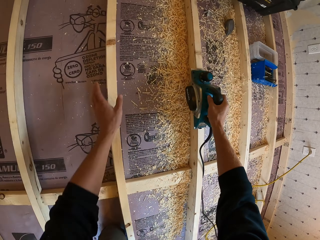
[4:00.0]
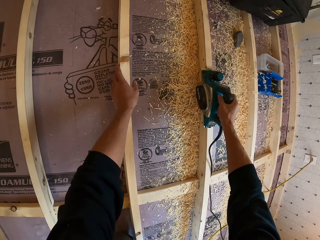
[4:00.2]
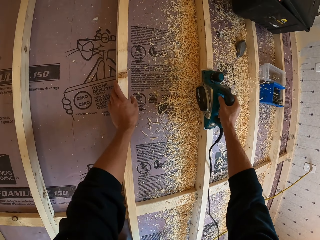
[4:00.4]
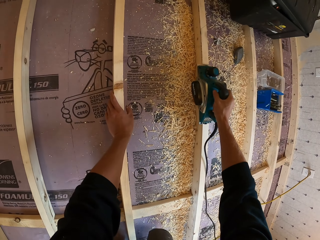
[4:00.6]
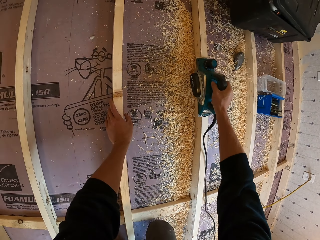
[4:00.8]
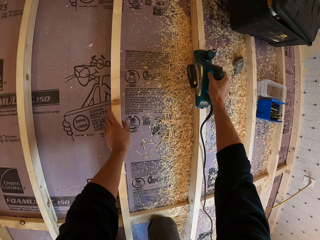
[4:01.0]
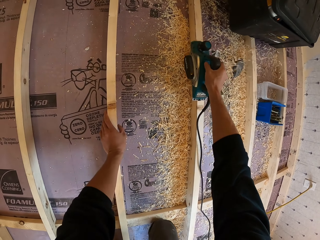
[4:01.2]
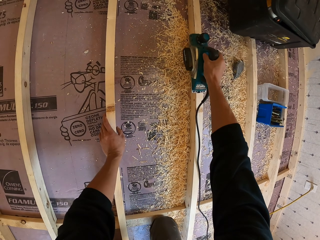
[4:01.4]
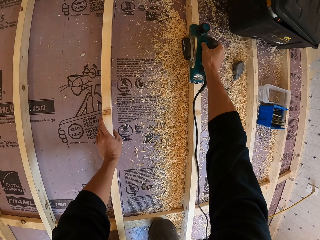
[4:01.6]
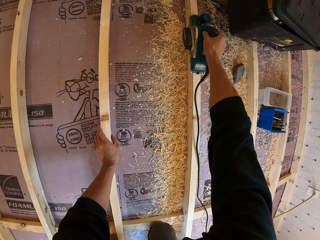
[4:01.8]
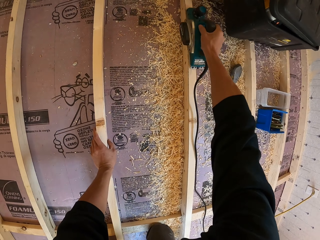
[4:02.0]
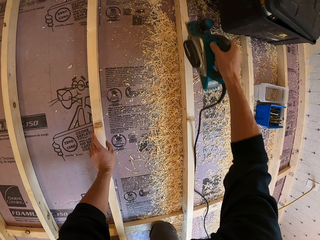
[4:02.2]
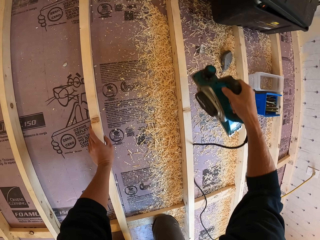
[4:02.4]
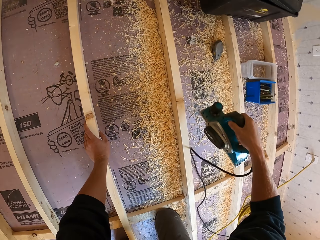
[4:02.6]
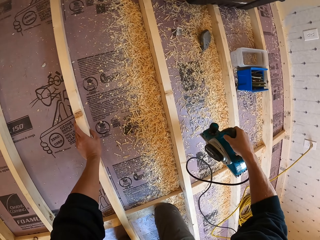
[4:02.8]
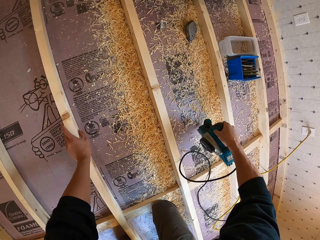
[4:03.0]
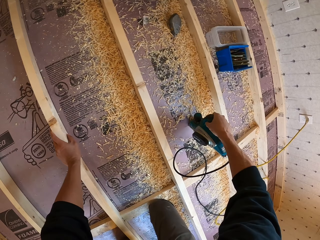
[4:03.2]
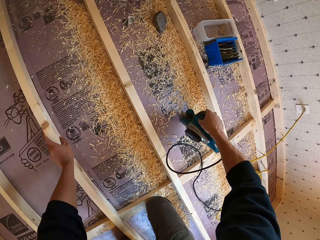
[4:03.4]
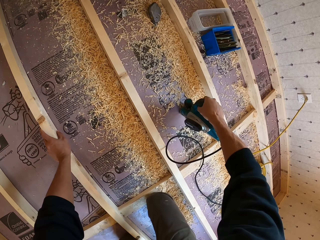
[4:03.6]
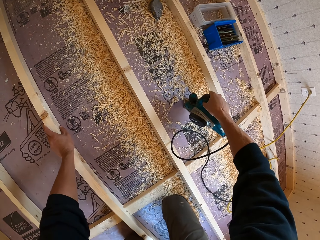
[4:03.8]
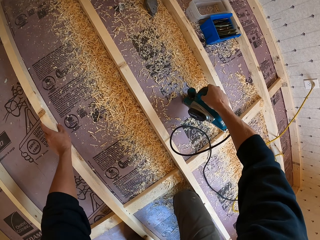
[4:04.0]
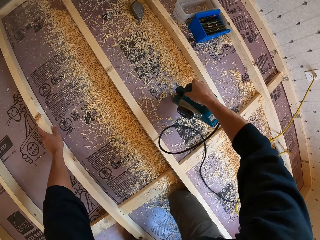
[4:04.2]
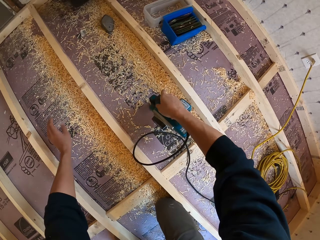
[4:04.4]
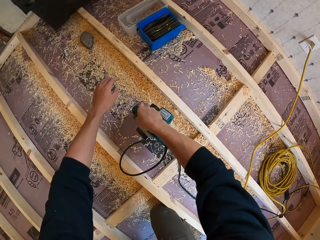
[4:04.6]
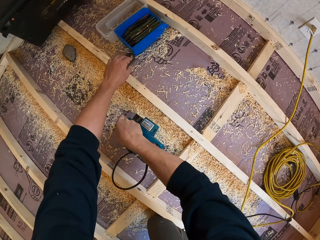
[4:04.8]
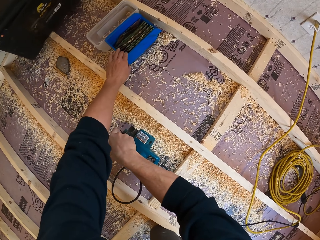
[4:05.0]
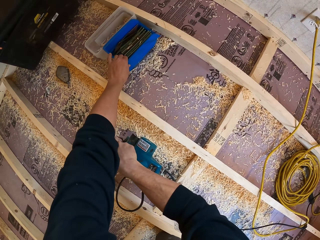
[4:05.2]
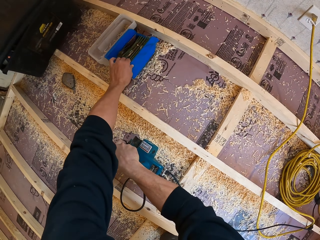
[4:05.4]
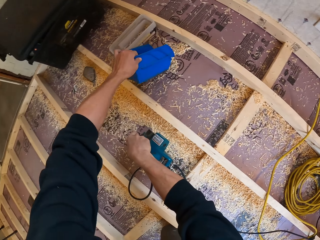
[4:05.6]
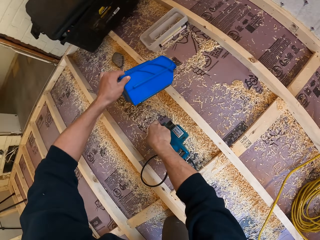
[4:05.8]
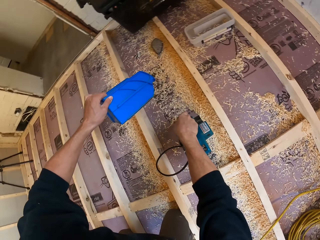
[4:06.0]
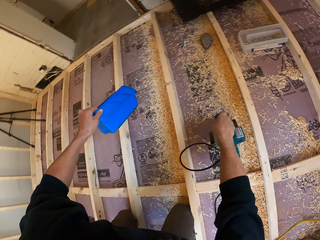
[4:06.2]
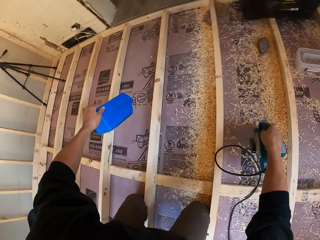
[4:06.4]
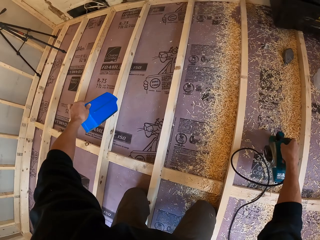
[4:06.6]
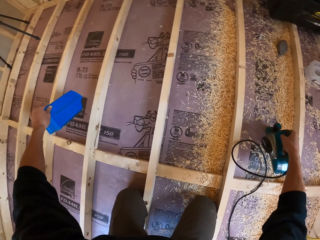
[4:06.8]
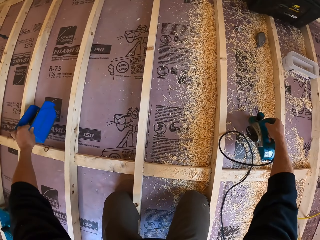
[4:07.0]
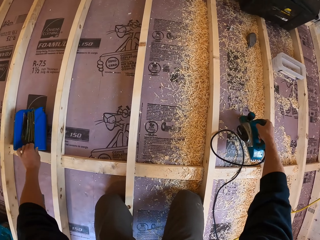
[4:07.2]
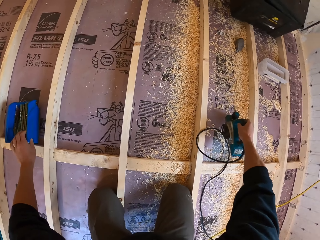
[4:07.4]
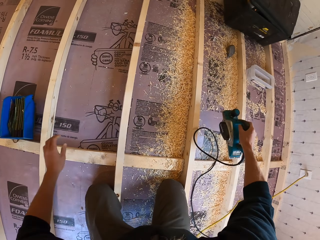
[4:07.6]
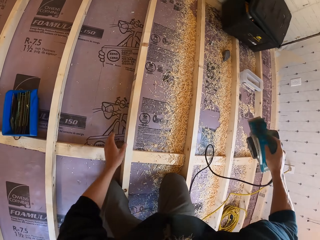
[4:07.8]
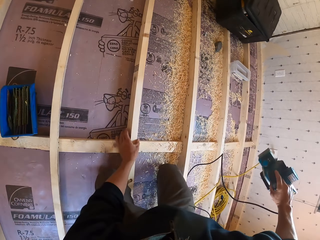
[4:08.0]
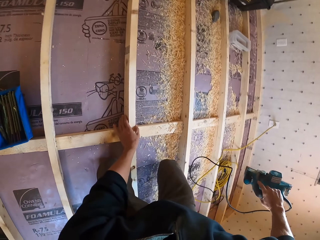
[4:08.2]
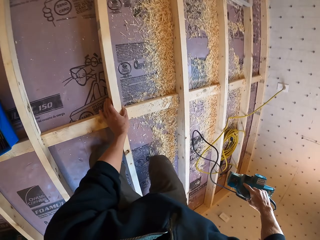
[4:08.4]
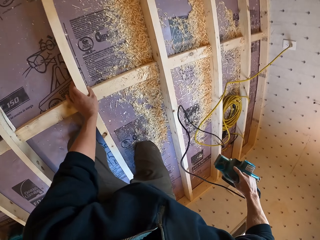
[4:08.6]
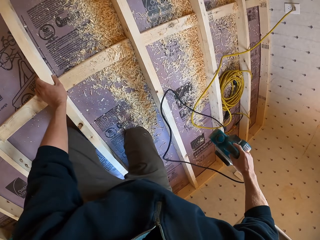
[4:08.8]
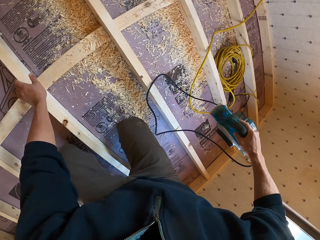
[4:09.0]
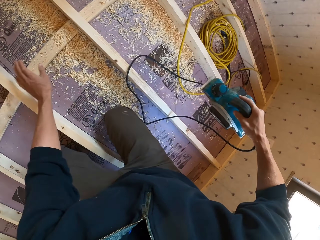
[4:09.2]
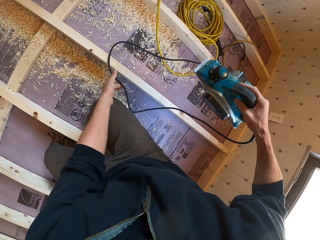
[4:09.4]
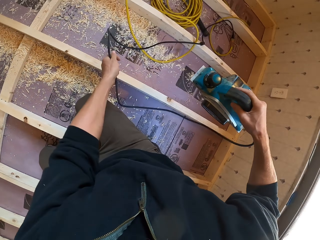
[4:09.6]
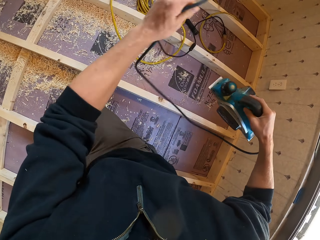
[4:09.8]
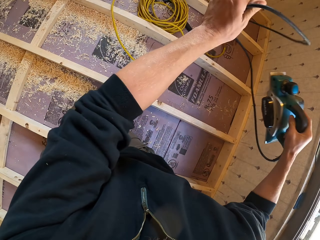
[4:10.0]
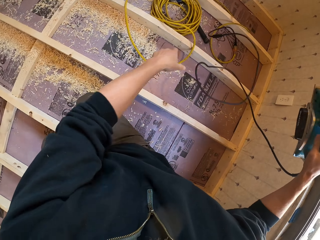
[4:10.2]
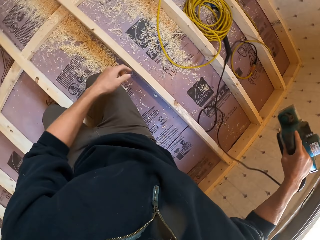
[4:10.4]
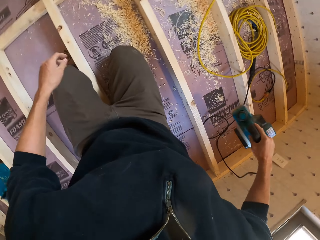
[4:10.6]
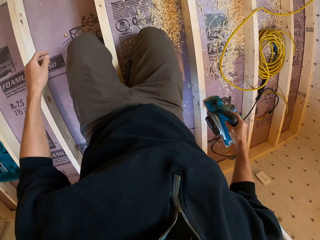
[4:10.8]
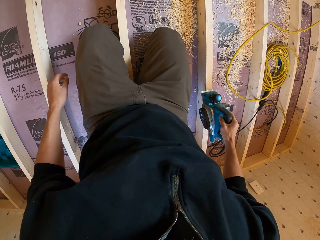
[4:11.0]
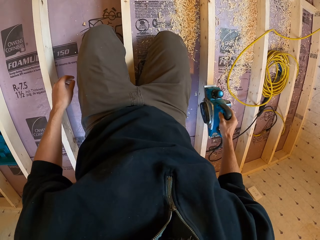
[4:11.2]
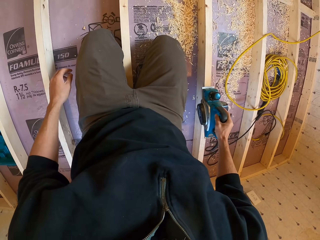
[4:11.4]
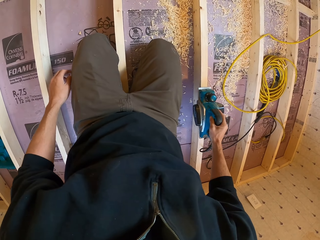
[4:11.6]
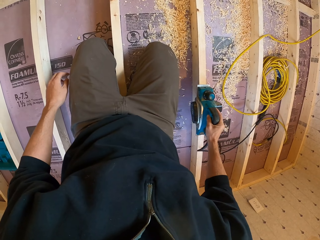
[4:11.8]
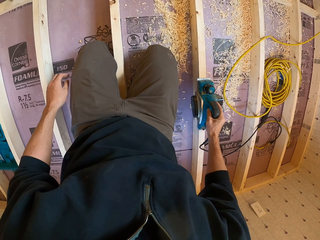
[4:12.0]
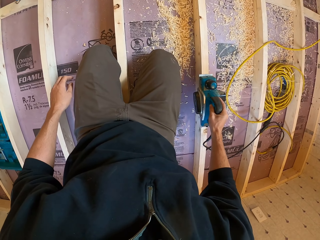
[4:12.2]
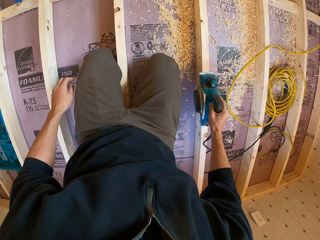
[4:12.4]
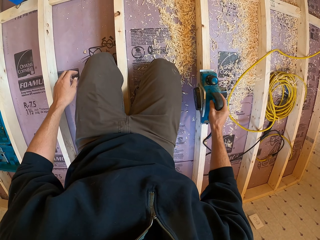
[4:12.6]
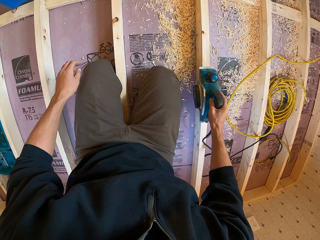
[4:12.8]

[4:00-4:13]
The camera wearer holds the wooden foundation. They smoothen the wood with an electric planer or wood cutter. They lift up the electric planer. They lean on the wood cutter. They place the electric planer on the floor. They take a tool box on the floor. They put the tool box on the floor. They lift up the electric planer. They throw the cable. They hold the wood cutter cable. They release the wood cutter cable. They smoothen the wood with the electric planer. They cut the wood.

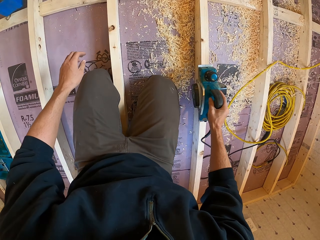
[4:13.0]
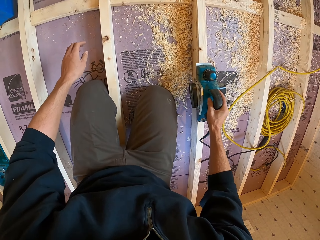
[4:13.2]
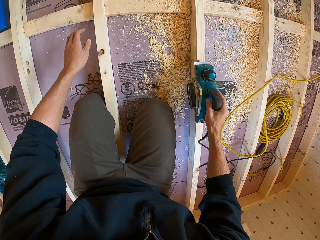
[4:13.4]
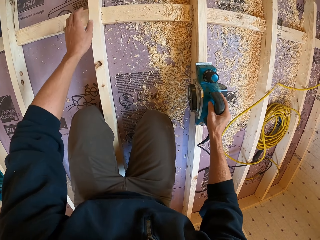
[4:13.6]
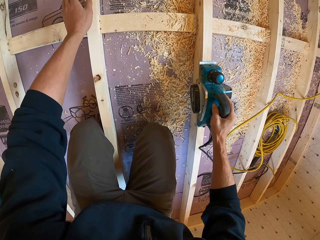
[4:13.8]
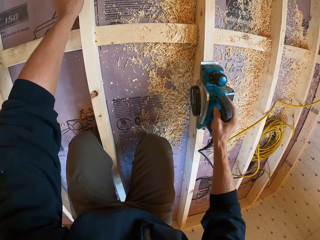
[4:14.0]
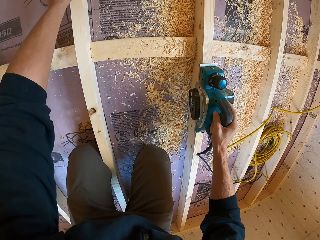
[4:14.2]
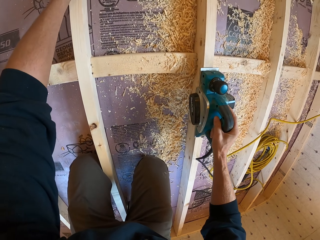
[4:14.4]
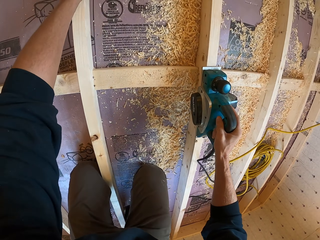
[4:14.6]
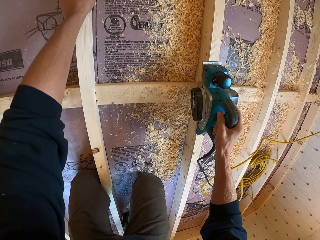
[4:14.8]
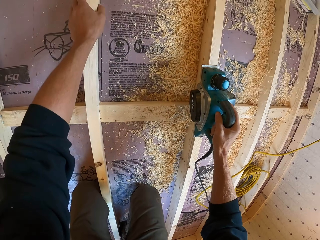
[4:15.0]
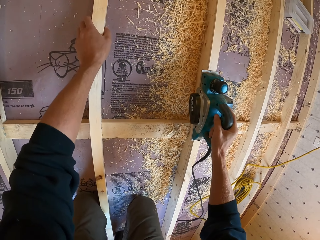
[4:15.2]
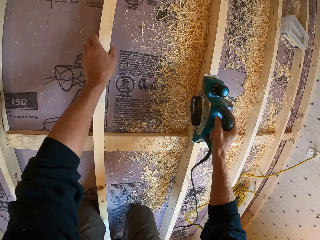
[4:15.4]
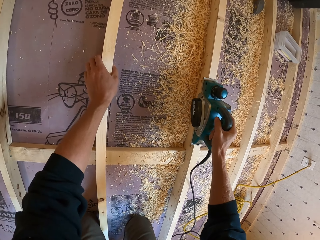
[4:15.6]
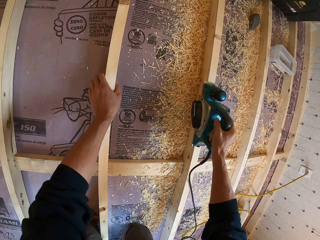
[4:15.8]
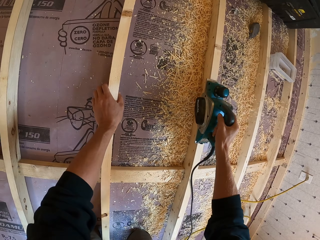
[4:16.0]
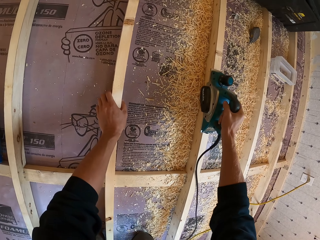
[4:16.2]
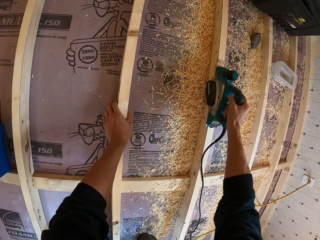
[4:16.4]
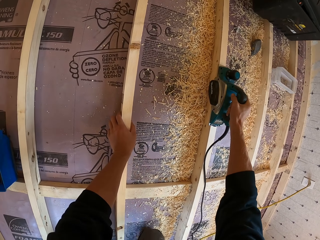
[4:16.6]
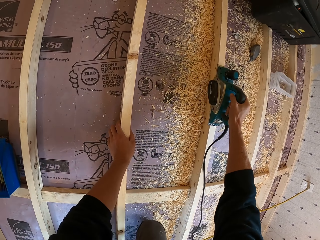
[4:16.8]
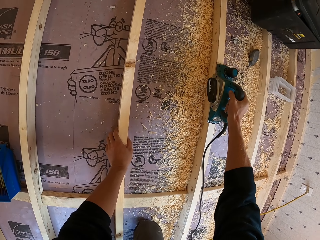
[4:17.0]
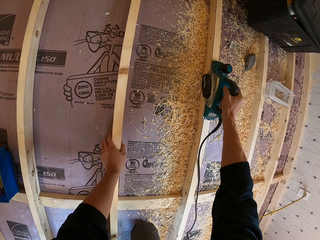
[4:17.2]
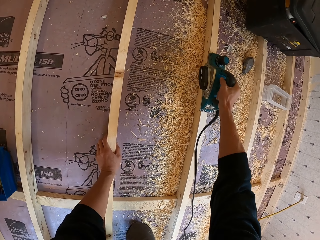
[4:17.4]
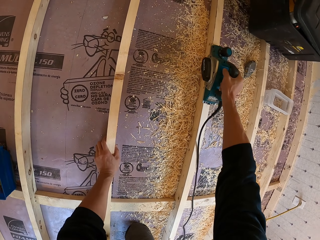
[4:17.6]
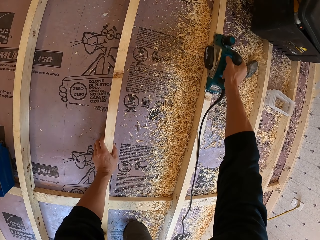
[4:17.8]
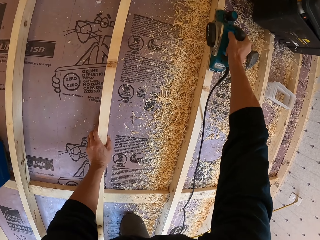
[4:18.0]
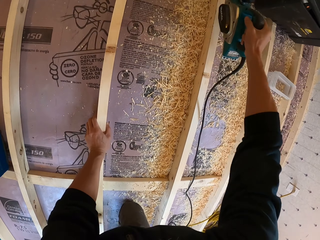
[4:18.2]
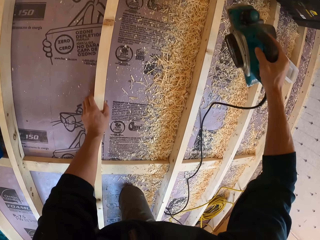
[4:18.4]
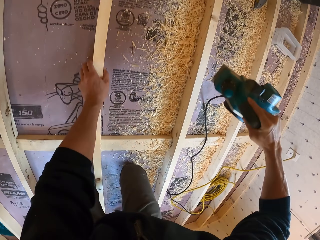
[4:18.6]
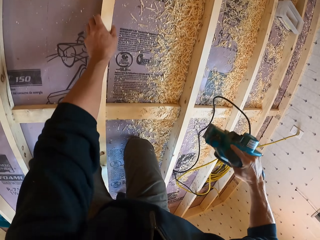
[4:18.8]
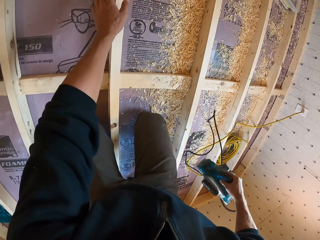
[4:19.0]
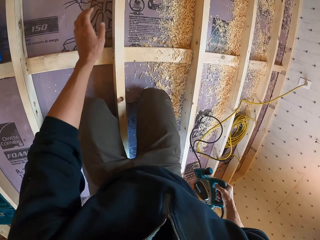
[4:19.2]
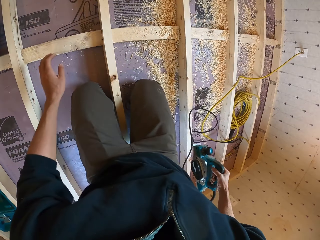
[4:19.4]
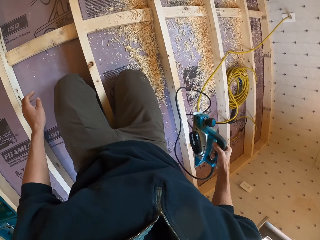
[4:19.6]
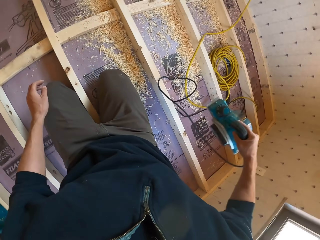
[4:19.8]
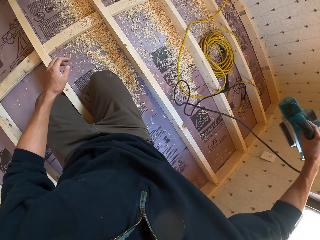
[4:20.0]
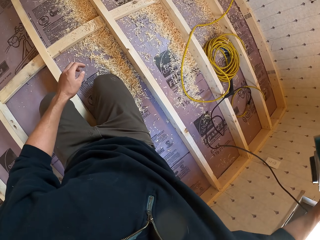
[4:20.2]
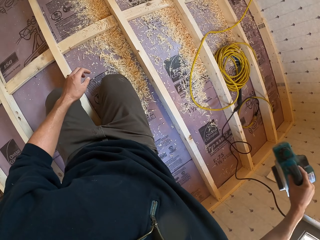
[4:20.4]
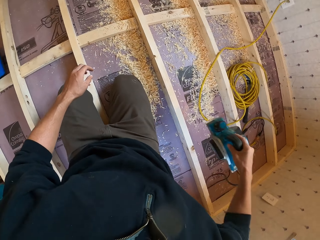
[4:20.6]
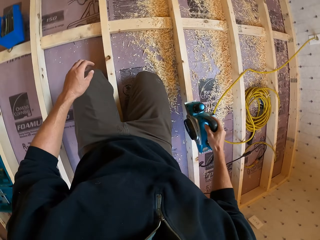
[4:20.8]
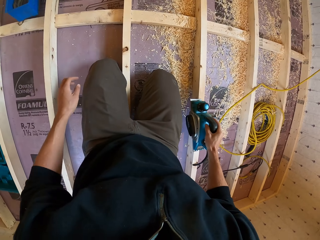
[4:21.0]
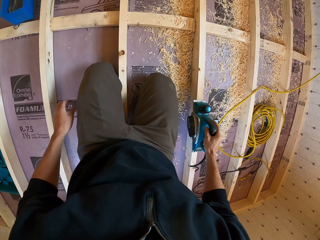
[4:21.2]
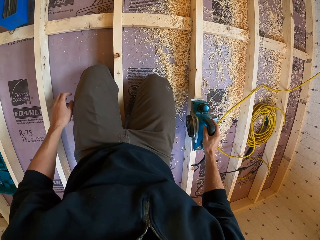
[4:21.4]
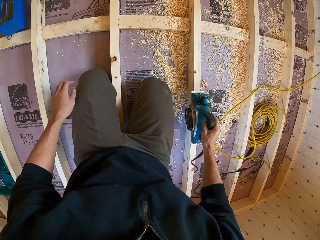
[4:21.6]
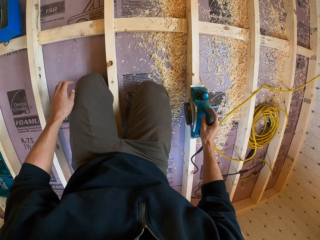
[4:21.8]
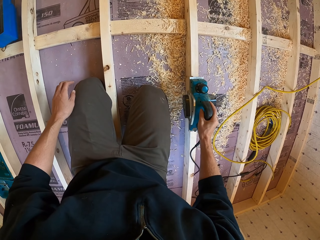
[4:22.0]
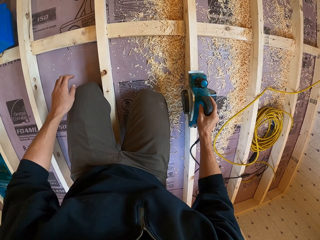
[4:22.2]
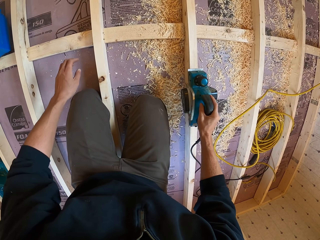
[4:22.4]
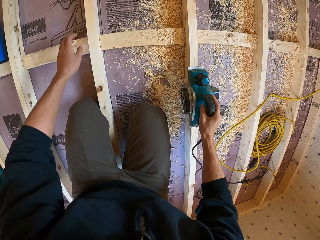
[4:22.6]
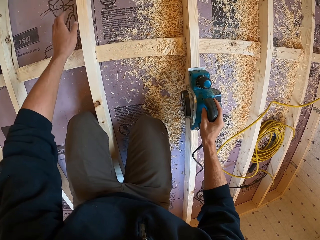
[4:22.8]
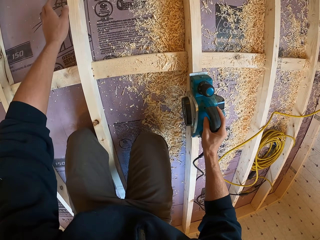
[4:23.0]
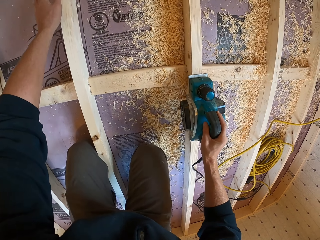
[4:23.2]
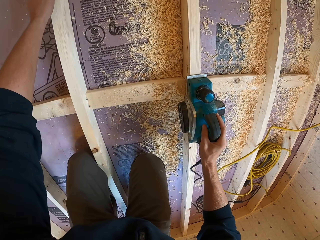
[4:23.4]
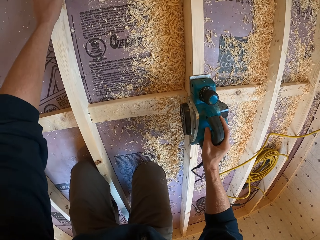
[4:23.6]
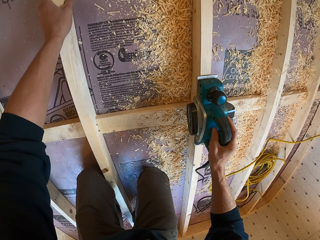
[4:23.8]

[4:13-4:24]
The camera wearer holds the wooden foundation and smoothens the wood with an electric planer. They lift up the electric planer. They remove their hand on the wooden foundation. They smoothen the wood with the electric planer. They hold the wooden foundation.
